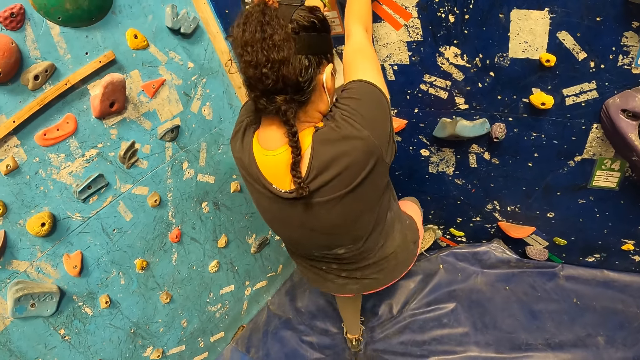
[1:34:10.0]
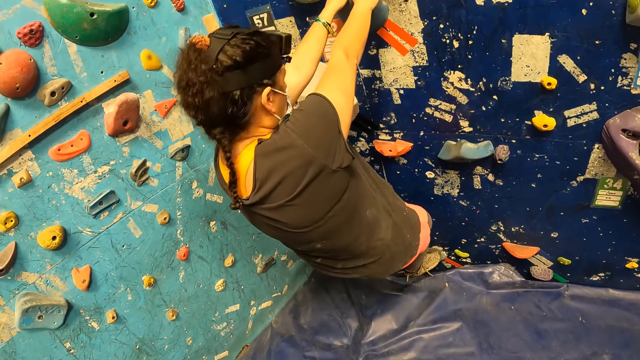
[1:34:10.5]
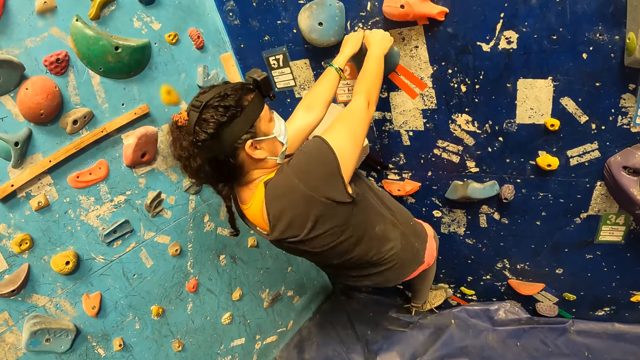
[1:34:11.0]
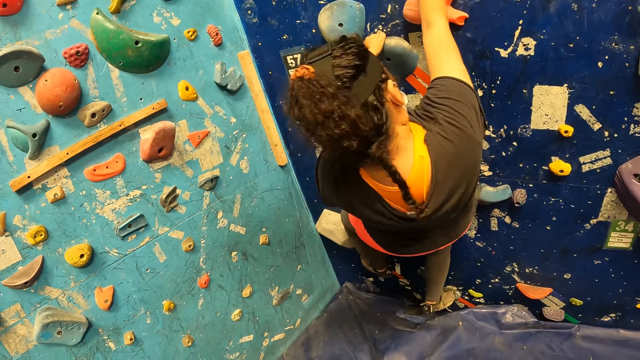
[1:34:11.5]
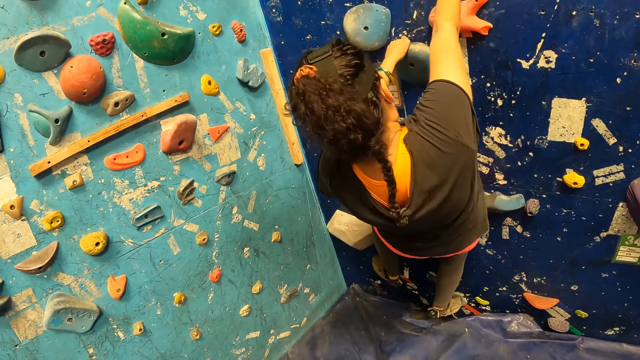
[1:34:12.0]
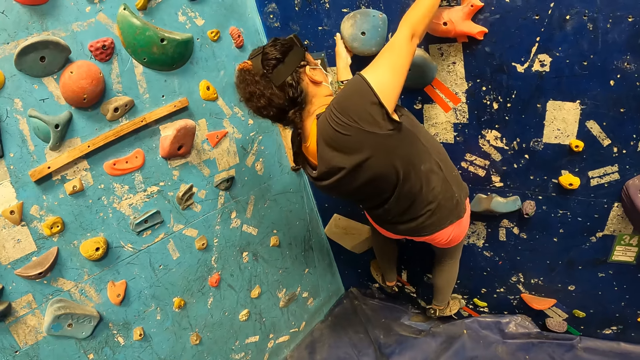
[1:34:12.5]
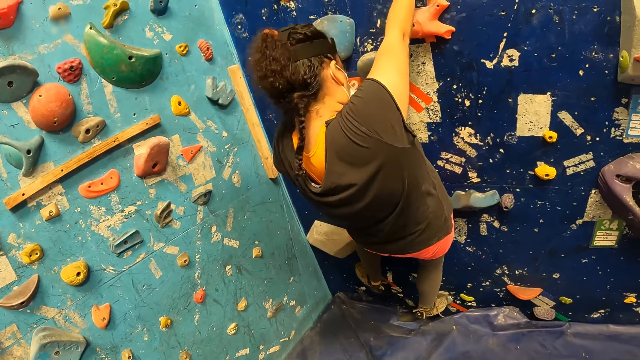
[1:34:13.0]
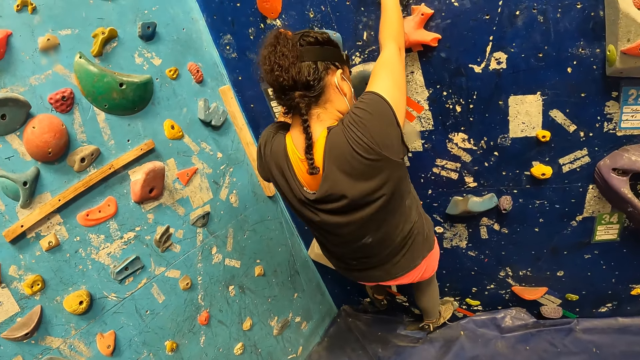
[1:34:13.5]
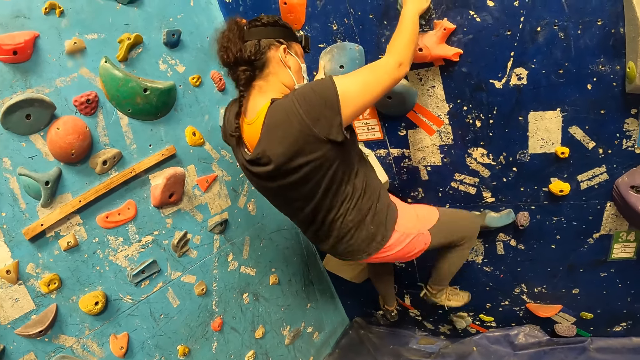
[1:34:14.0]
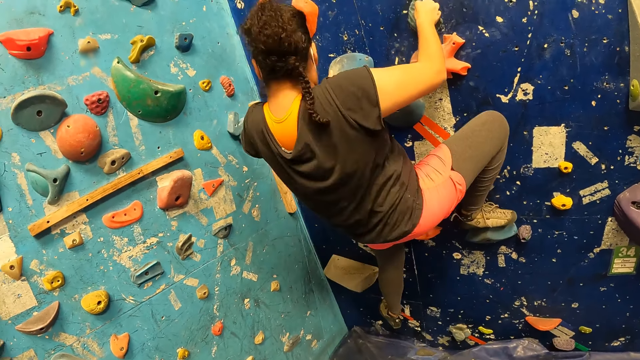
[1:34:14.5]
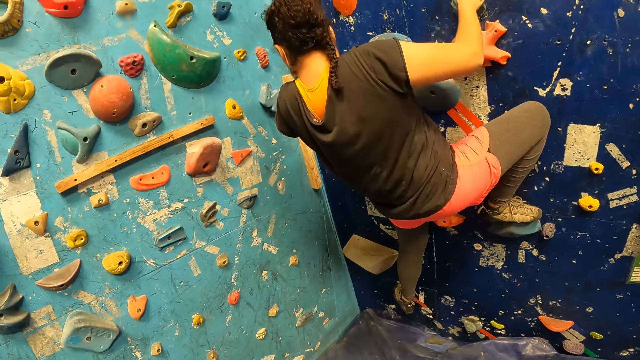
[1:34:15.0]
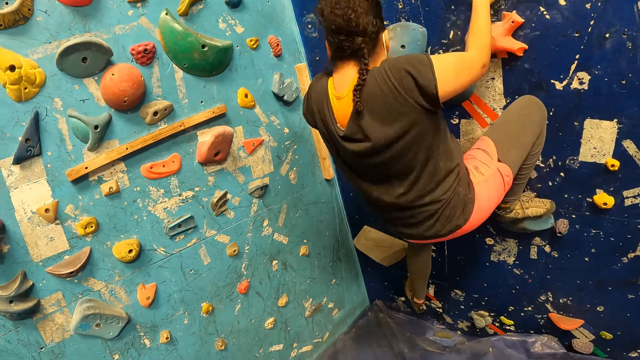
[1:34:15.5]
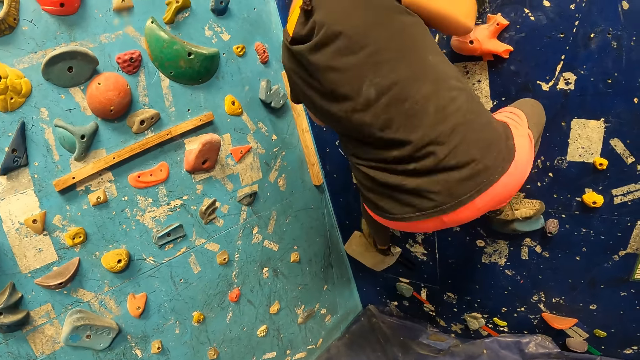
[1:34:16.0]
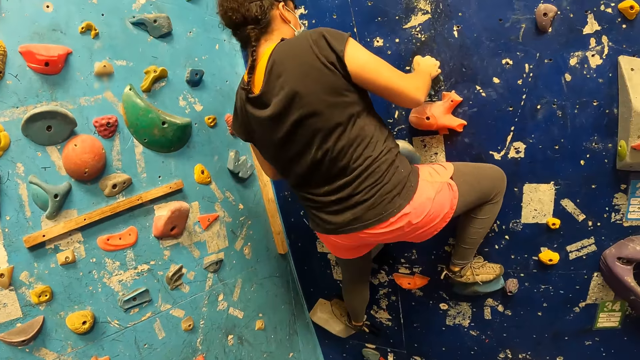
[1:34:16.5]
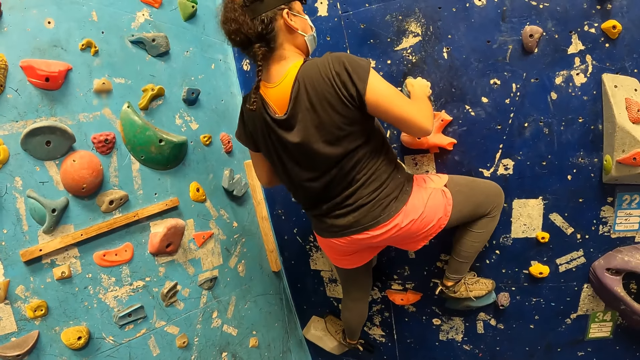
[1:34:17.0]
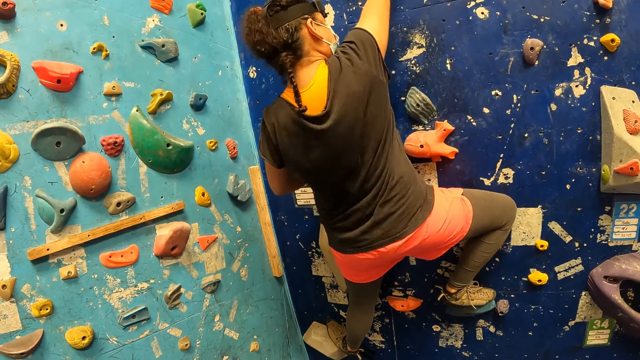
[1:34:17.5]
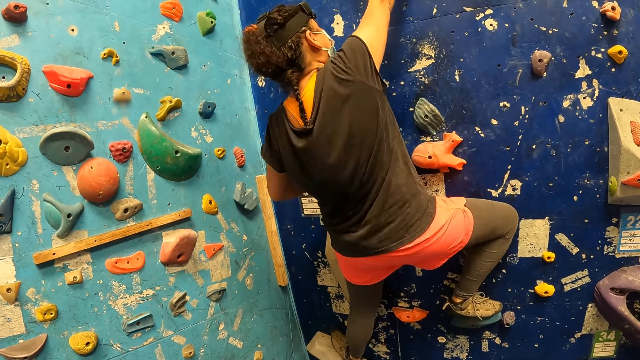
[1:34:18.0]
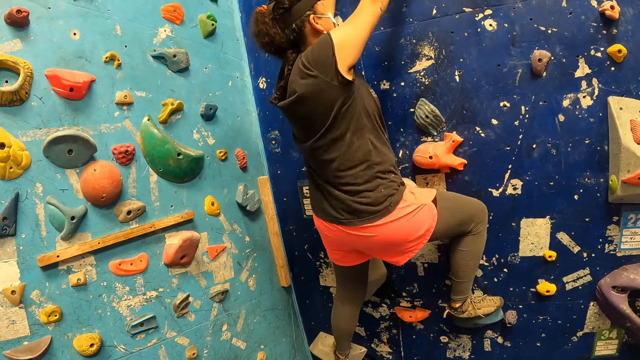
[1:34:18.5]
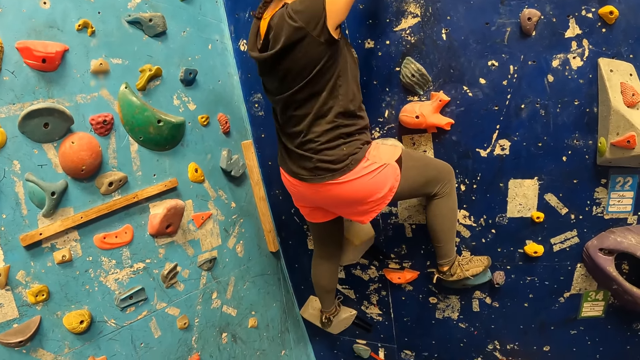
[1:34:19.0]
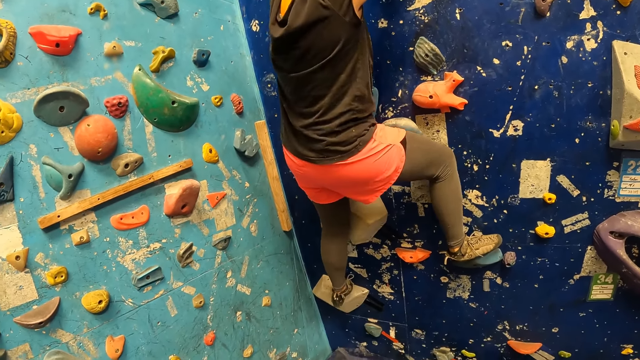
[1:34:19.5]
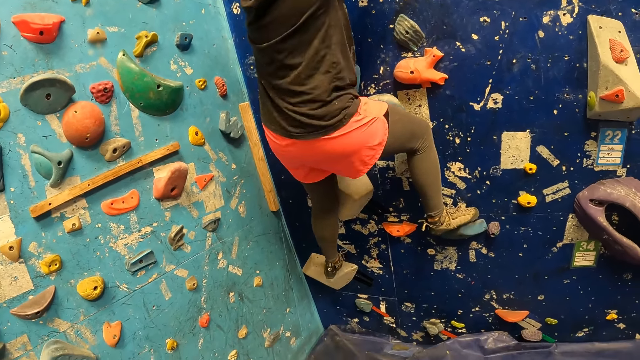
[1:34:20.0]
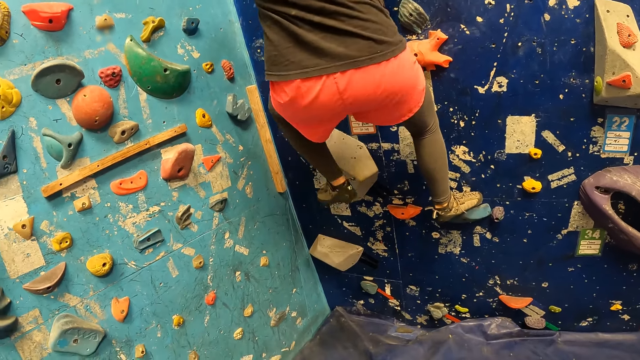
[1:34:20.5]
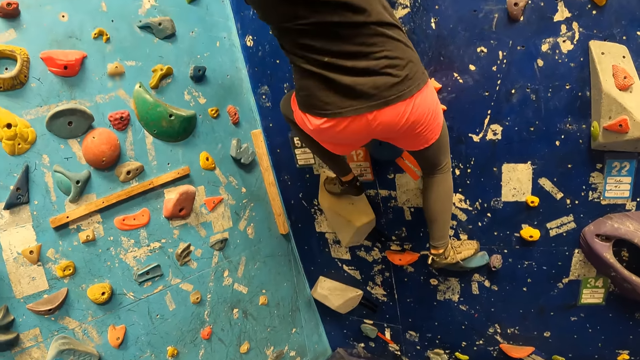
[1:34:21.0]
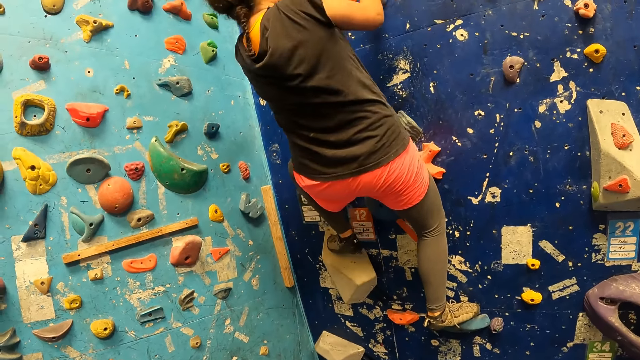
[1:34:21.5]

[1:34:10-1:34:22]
The woman climbs.

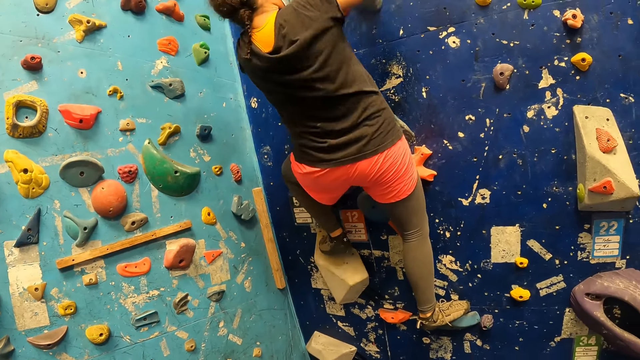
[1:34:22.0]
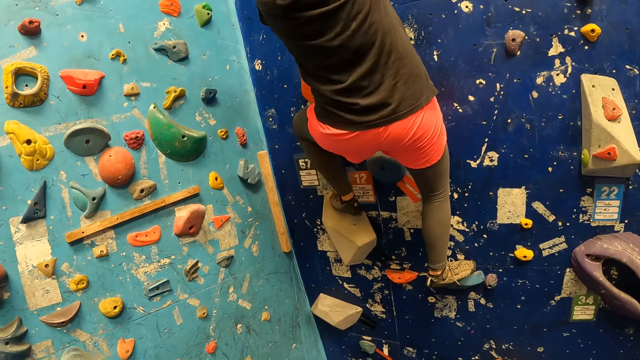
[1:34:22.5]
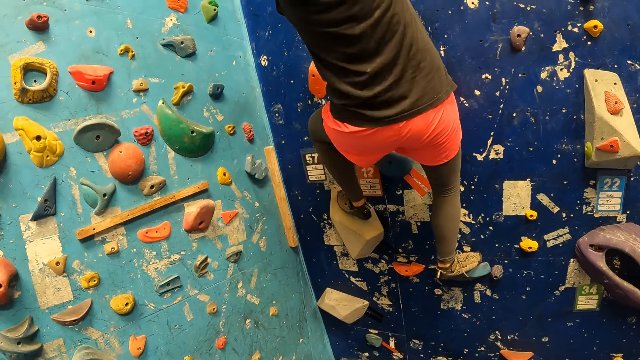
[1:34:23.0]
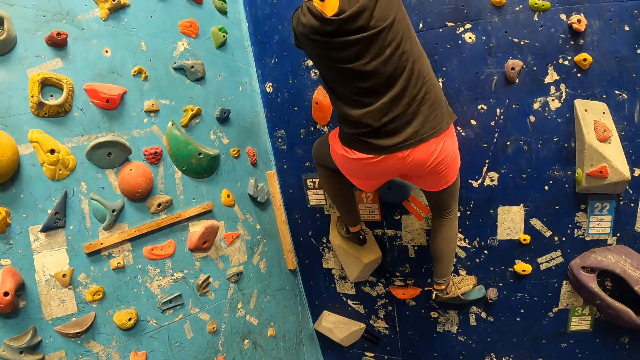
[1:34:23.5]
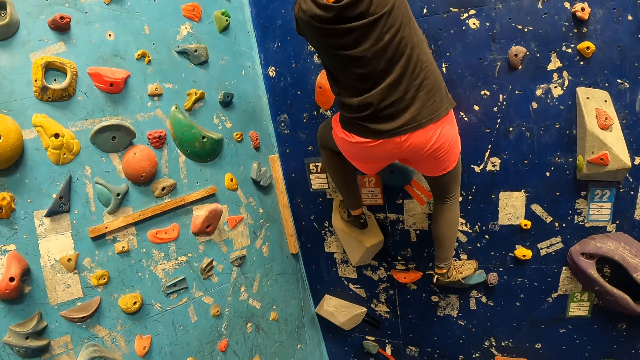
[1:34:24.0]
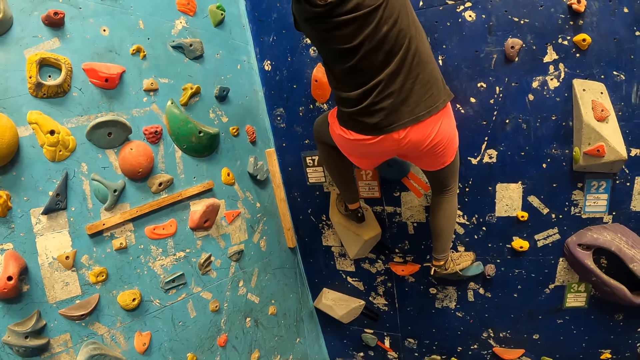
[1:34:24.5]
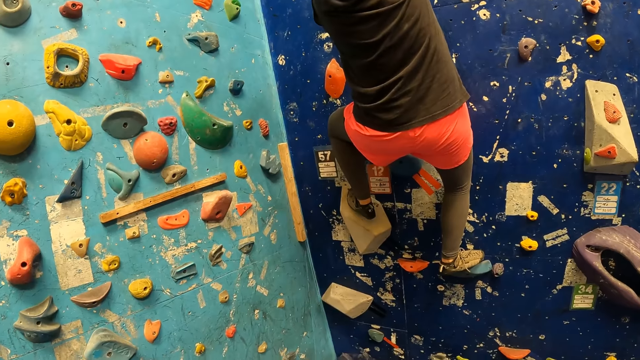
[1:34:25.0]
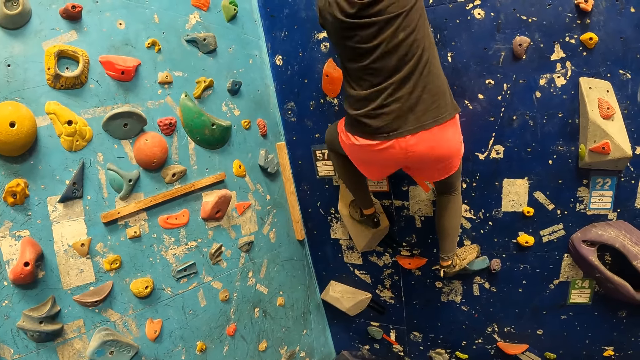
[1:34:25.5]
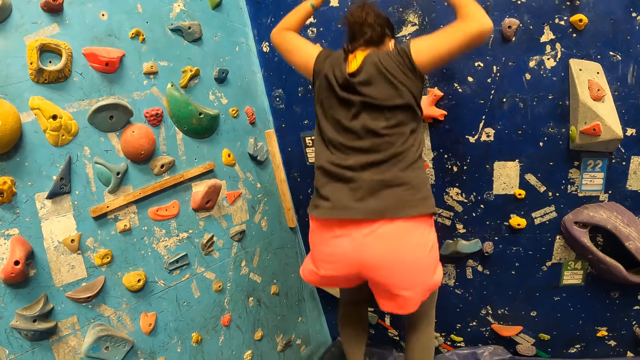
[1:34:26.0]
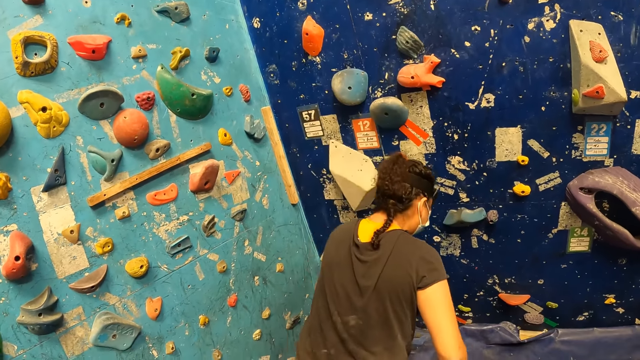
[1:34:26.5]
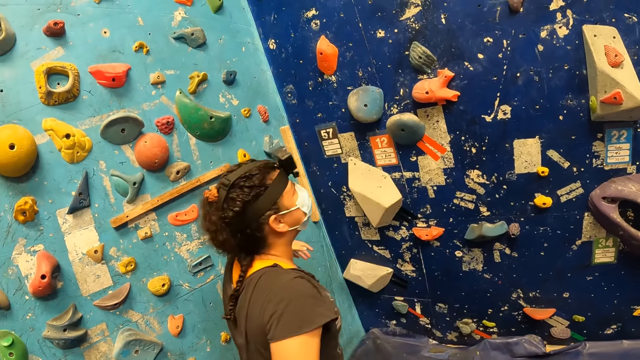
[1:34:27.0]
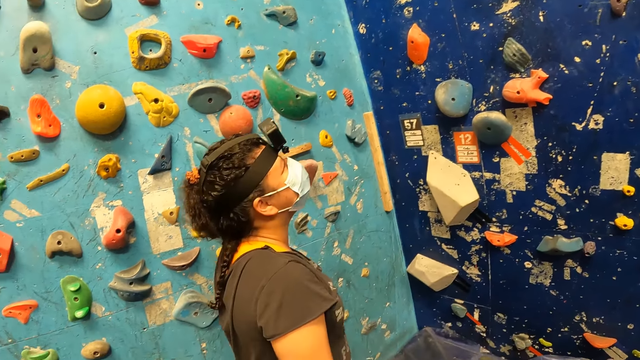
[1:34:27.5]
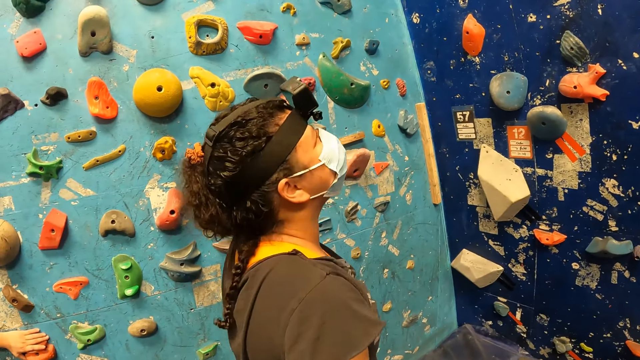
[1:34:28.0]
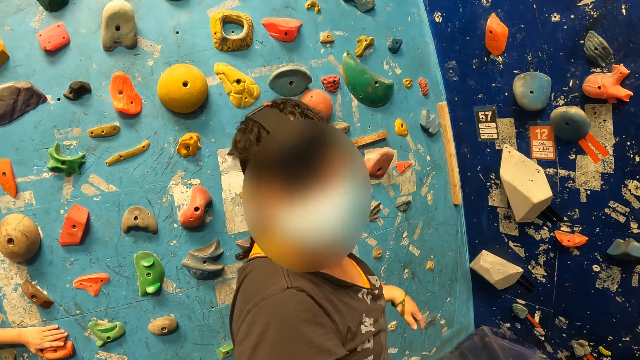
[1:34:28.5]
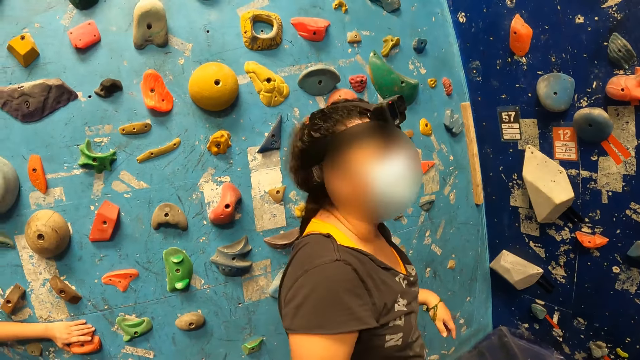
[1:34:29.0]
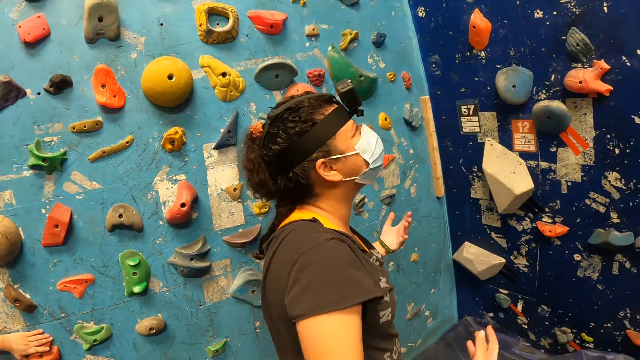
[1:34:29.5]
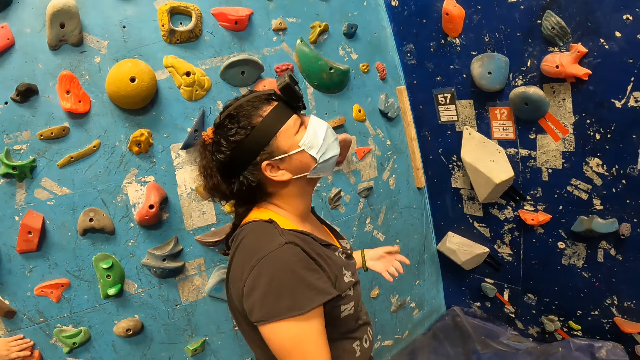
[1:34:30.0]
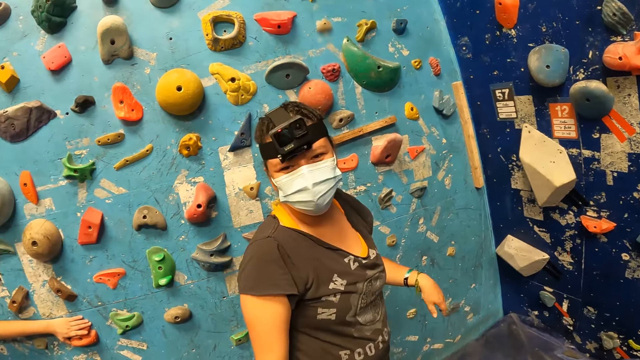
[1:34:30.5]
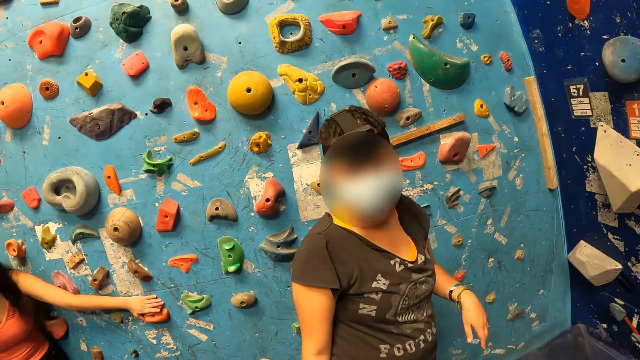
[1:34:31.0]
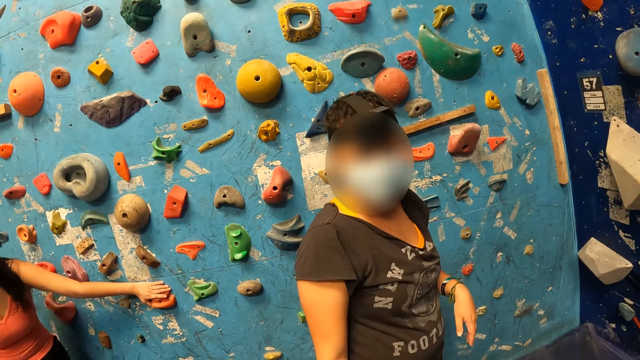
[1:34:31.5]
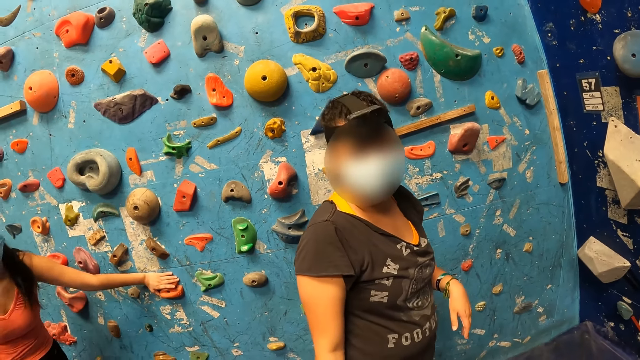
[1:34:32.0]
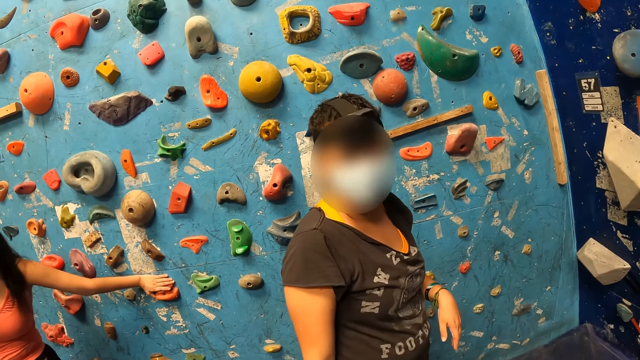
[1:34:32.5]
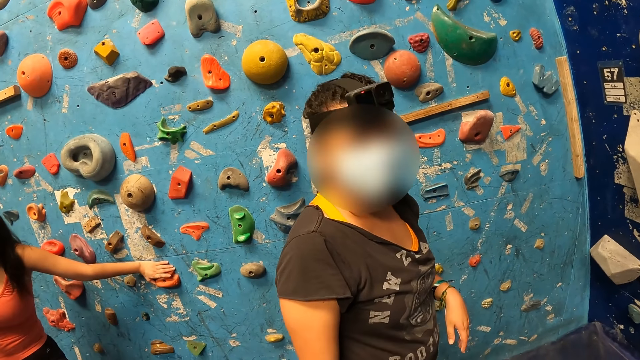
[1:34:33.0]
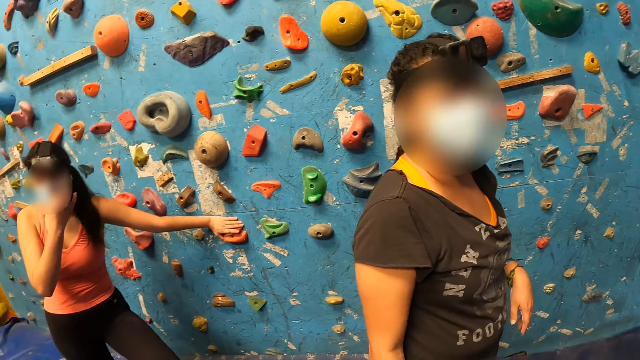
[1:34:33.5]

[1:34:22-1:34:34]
The woman jumps off the climbing wall. The woman interacts with the camera wearer.
